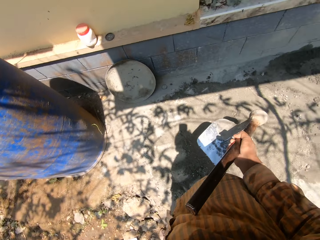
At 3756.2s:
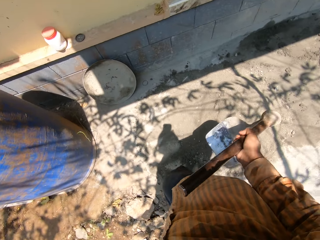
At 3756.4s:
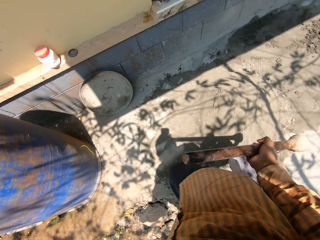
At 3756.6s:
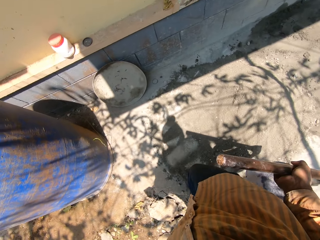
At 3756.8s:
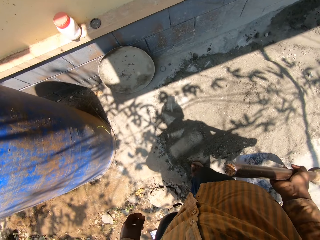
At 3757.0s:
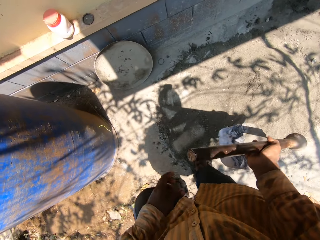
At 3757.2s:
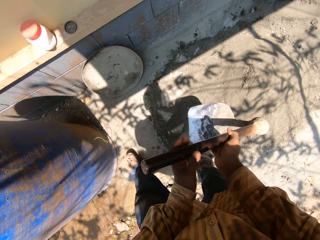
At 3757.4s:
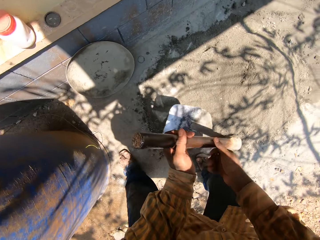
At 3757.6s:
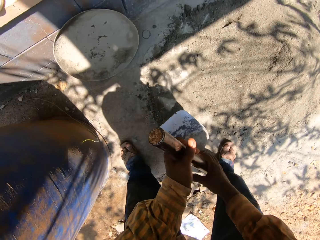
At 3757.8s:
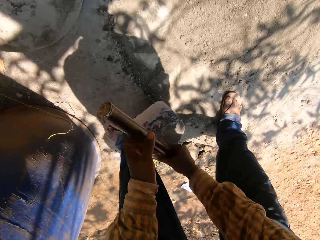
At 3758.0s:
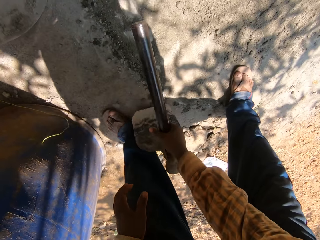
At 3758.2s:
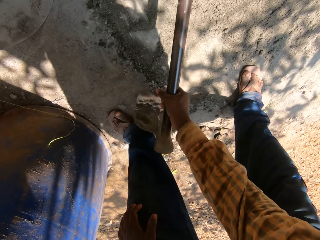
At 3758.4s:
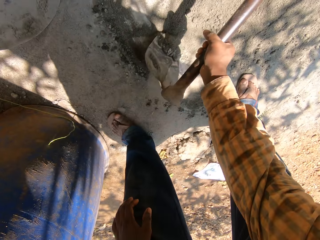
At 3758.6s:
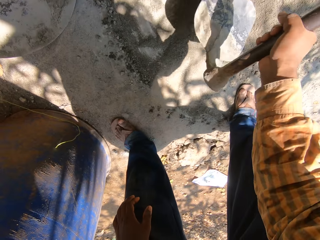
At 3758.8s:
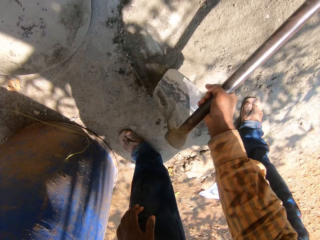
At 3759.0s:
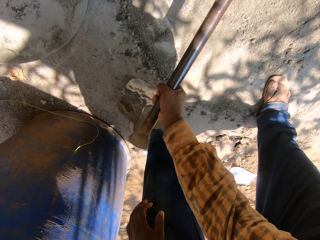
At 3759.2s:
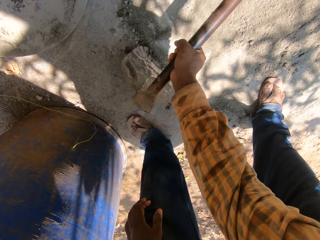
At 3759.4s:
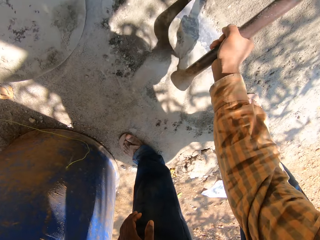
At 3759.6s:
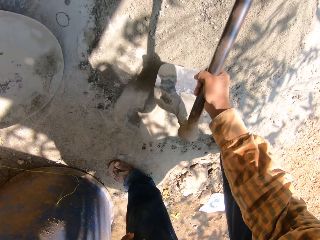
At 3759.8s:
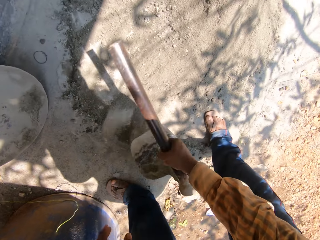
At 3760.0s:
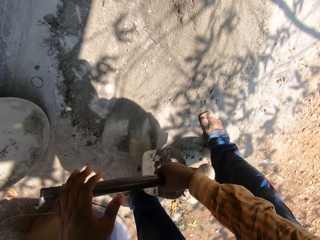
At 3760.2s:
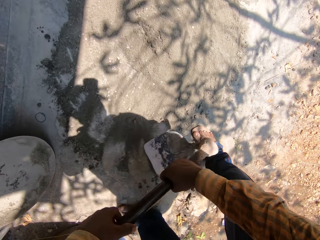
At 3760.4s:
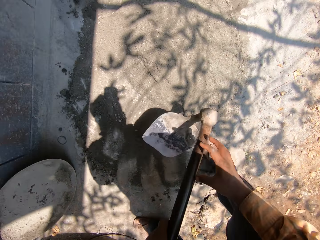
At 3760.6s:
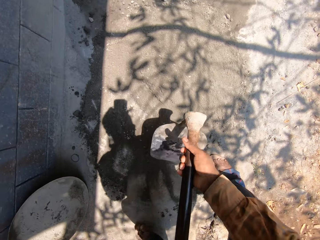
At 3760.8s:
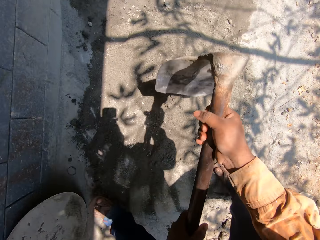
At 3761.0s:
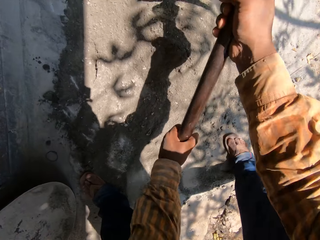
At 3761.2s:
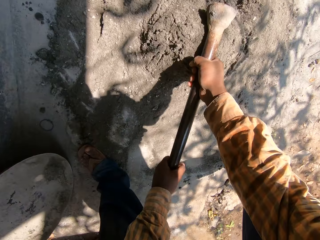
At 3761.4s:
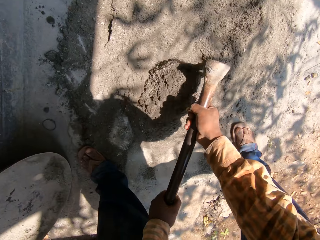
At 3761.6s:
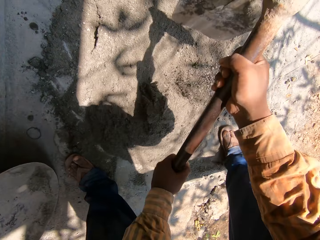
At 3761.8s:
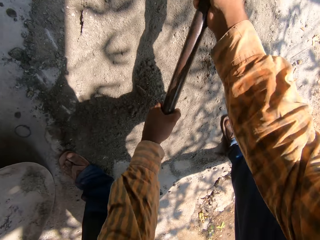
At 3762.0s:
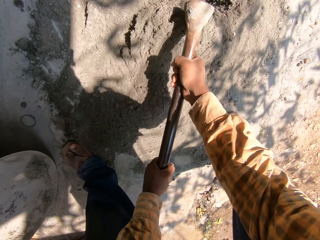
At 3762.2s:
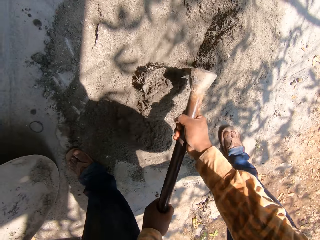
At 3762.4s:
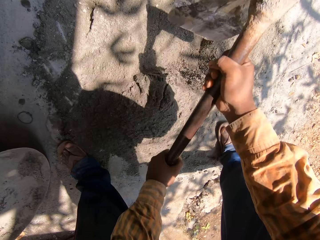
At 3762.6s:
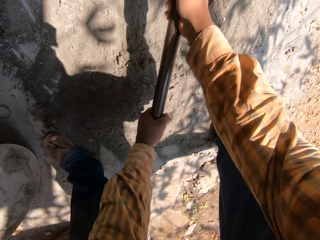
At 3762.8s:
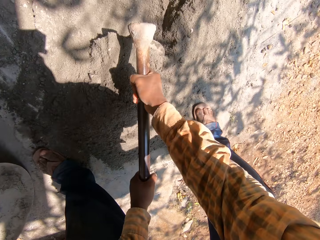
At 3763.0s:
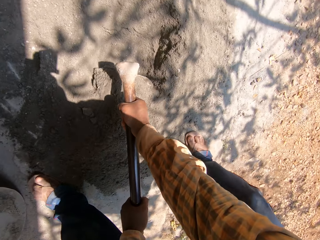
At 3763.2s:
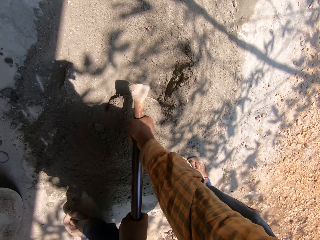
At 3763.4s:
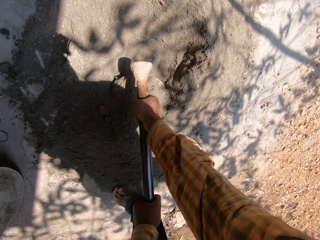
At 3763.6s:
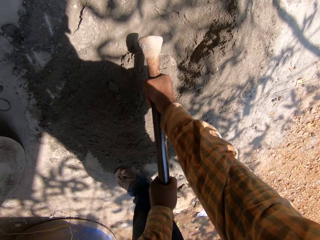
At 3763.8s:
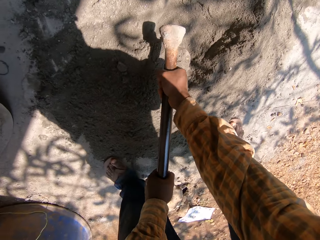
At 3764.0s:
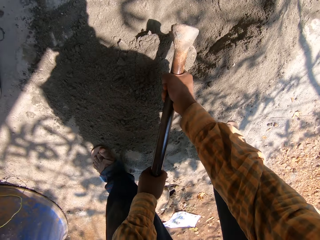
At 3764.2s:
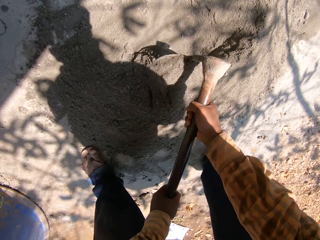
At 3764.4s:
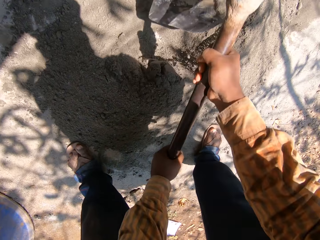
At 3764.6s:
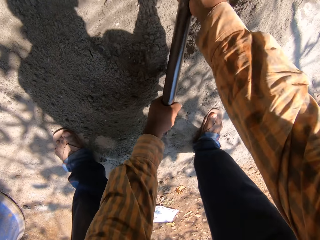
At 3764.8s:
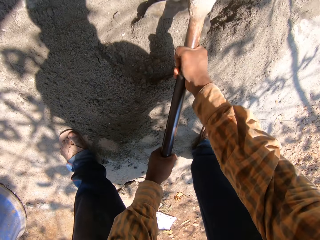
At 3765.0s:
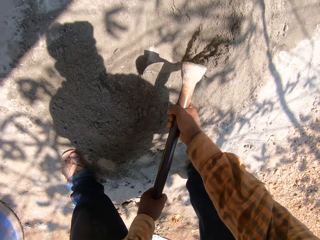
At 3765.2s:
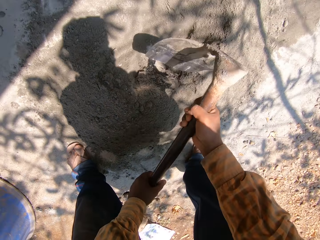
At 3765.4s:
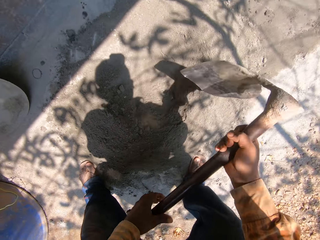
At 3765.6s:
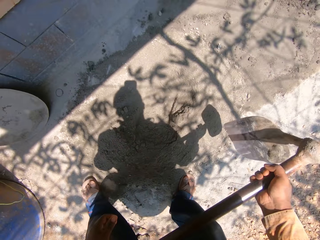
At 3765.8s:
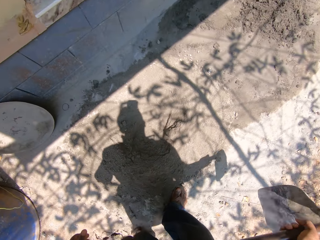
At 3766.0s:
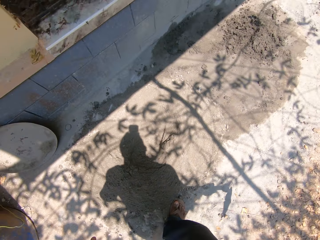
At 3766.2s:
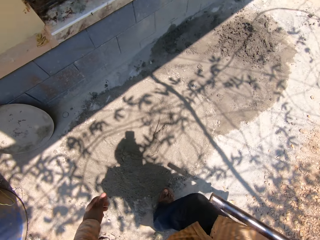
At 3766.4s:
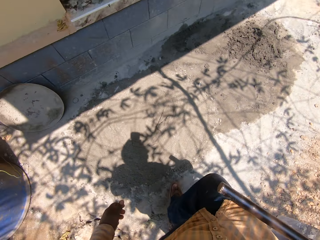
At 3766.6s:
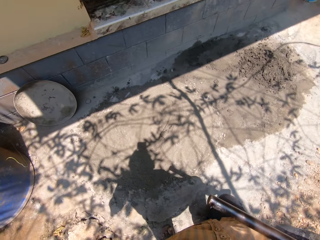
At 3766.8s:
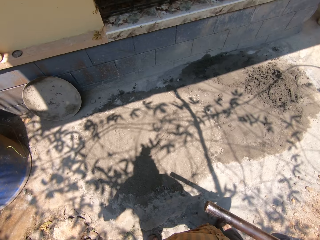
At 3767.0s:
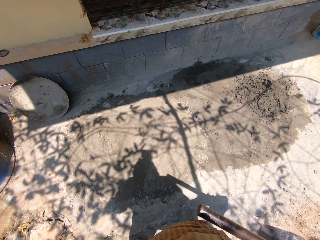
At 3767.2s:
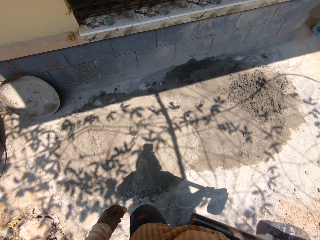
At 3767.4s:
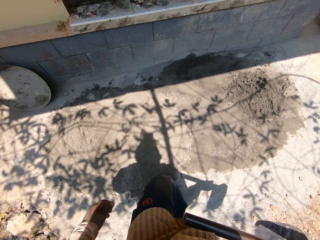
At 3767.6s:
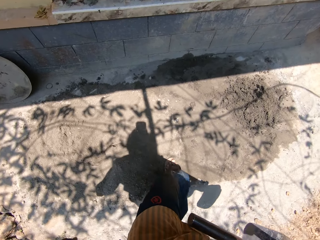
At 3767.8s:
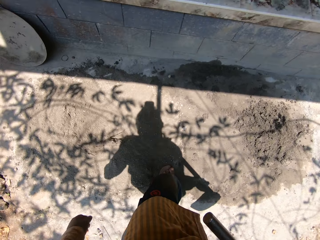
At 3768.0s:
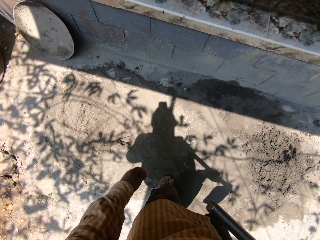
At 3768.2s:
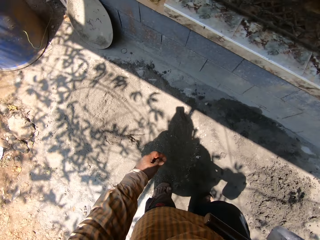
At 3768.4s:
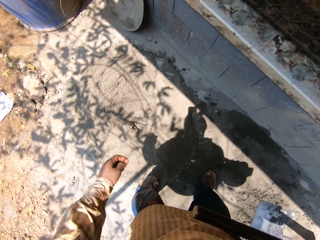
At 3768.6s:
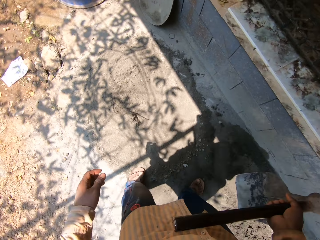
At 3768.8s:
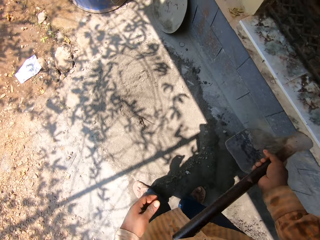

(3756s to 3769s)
The camera wearer prepares the cement with the hoe in his right hand. He mixes the sand. He prepares the cement with the hoe in both hands. He moves around.

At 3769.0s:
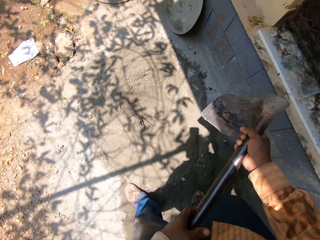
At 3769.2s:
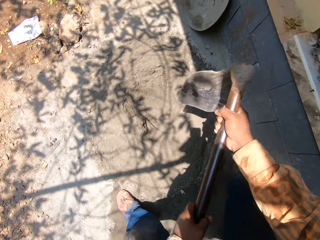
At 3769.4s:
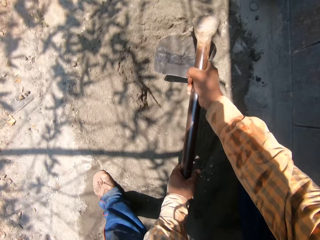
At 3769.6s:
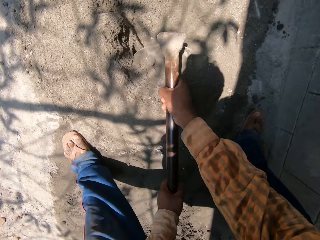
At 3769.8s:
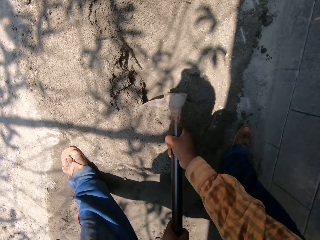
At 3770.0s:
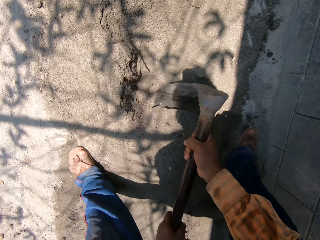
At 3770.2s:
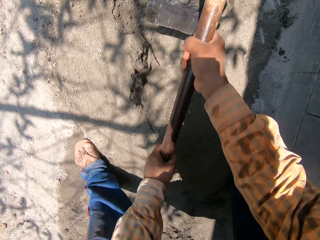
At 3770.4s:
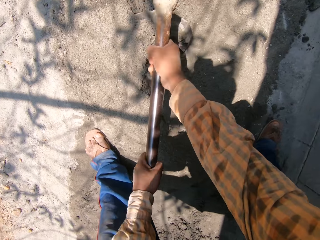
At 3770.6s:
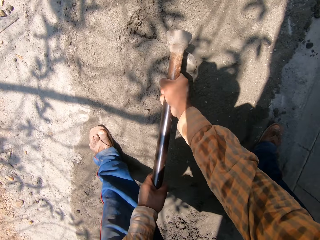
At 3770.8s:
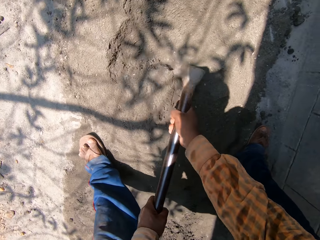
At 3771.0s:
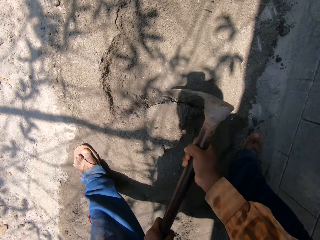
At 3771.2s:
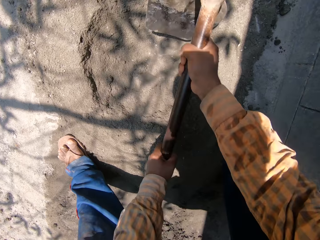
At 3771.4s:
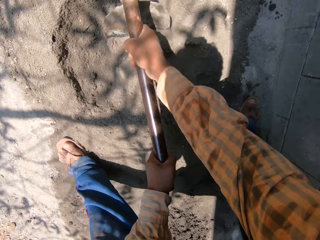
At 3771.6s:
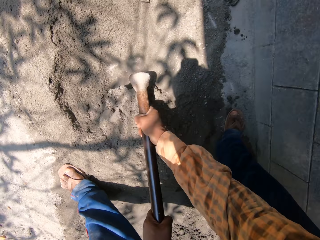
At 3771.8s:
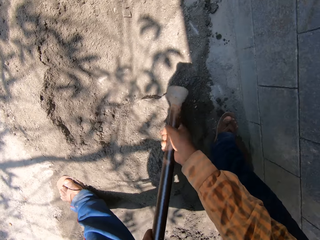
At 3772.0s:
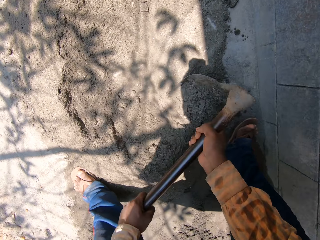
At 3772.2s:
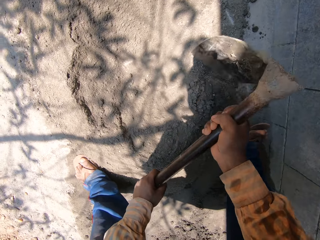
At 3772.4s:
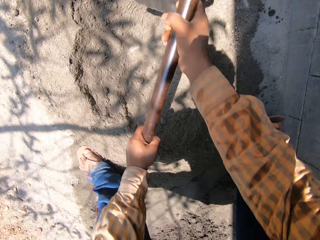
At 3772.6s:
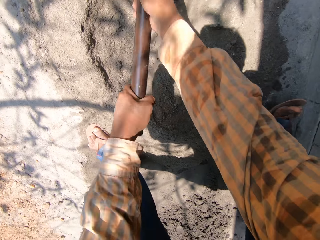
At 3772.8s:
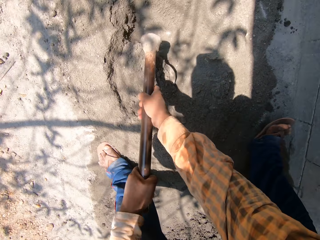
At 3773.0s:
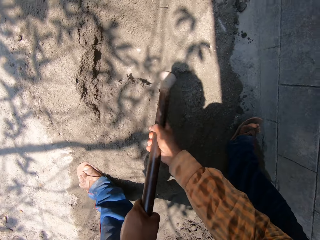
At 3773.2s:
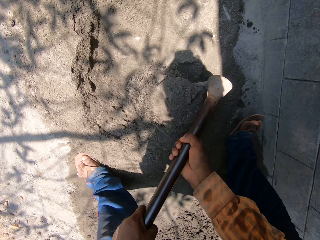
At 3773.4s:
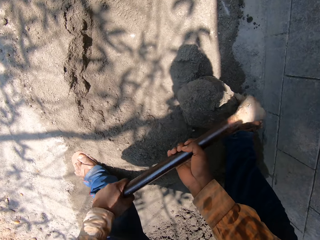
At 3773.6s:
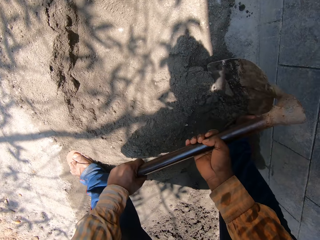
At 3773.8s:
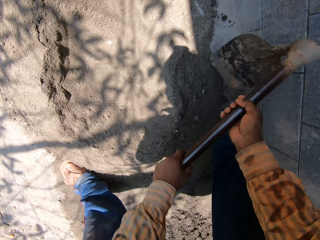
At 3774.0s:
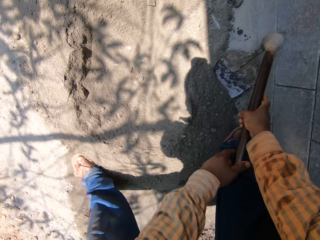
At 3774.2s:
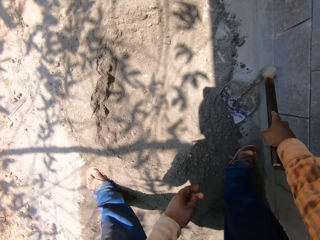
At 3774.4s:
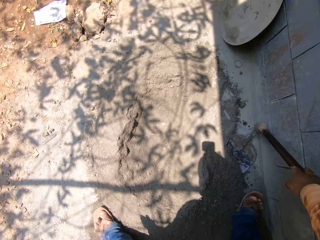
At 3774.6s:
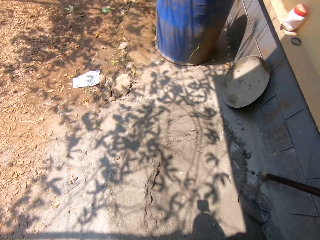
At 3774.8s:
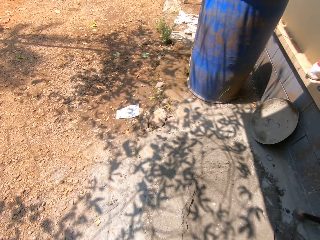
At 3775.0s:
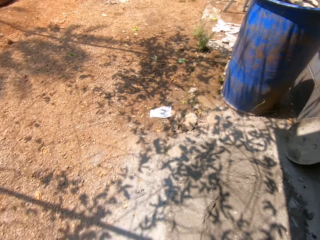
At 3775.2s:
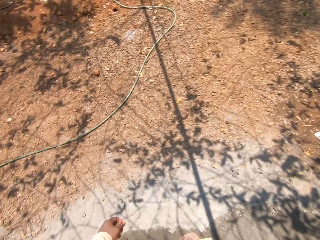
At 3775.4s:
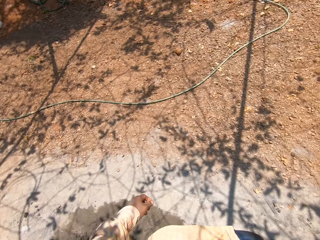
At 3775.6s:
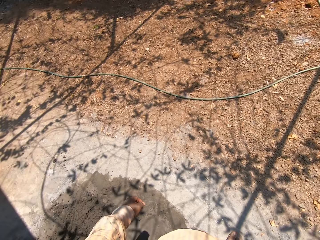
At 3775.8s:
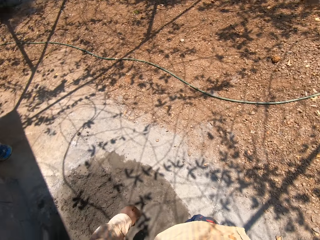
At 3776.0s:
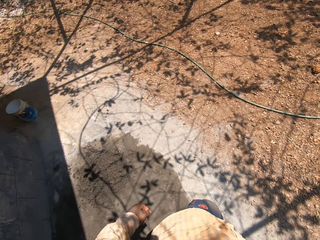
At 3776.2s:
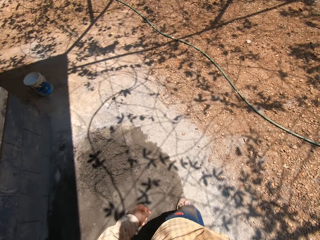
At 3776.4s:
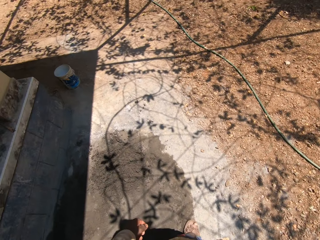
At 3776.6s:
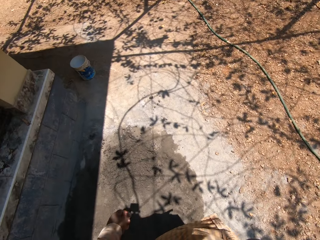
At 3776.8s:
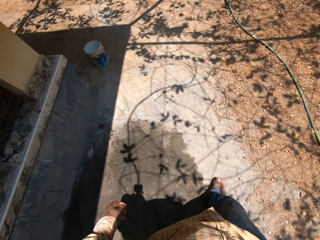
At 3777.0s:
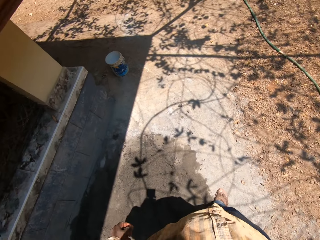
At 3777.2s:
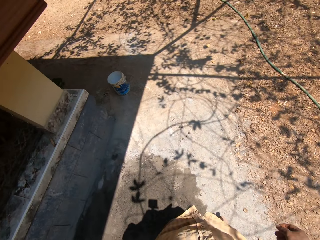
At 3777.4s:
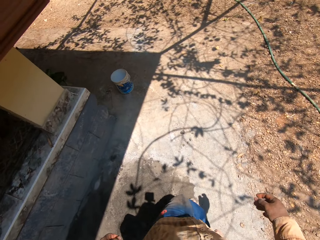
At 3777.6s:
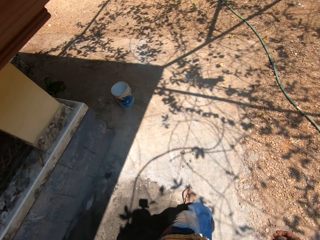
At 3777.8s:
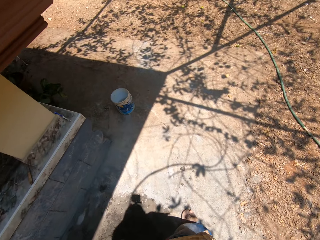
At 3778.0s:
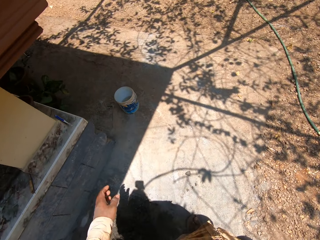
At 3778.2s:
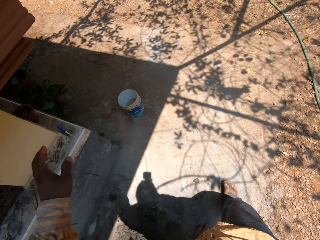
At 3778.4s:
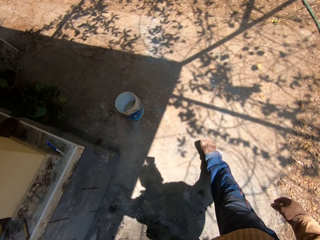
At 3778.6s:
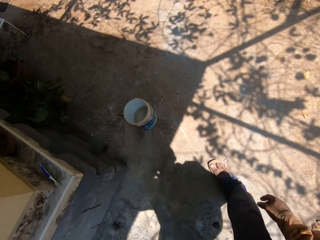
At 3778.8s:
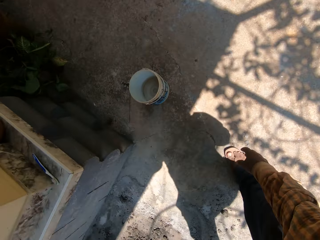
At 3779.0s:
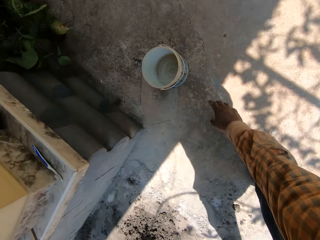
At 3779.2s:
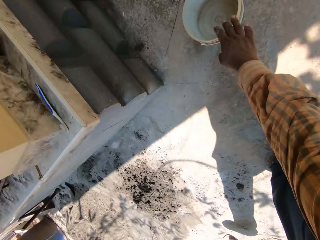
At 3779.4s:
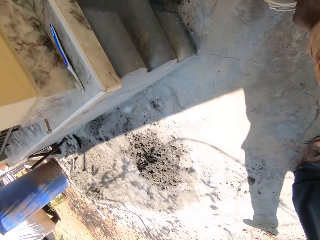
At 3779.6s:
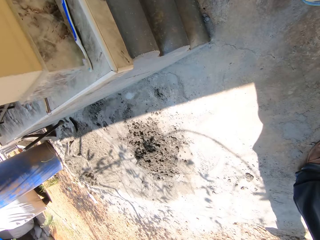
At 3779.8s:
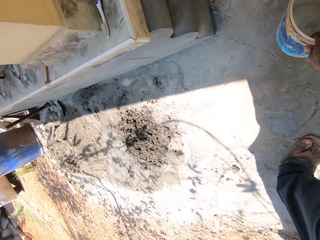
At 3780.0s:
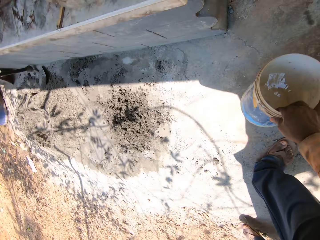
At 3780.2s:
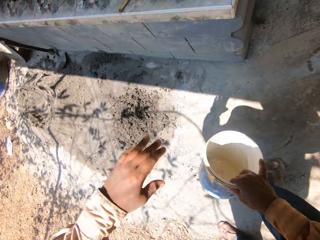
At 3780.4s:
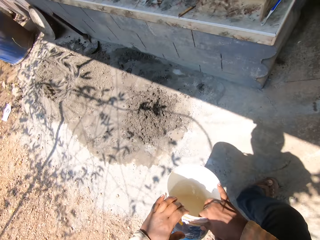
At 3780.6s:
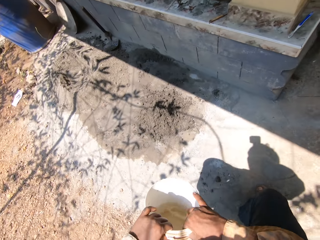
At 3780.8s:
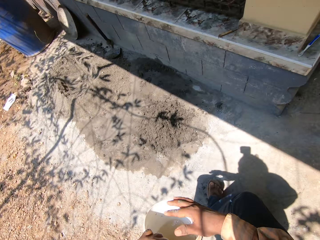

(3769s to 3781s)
The camera wearer prepares the cement with the hoe in both hands. He mixes the sand. He walks around. He picks up the bucket of water with his right hand. He sprinkles water from the bucket in his left hand on the cement.
